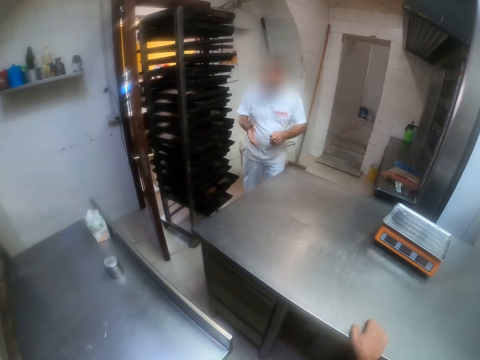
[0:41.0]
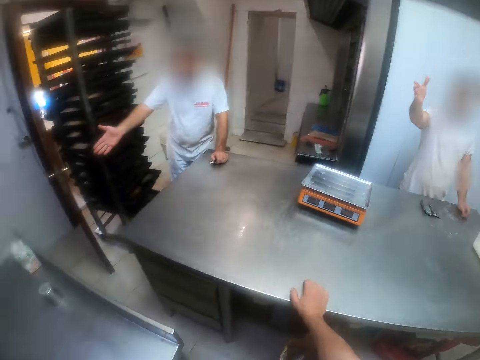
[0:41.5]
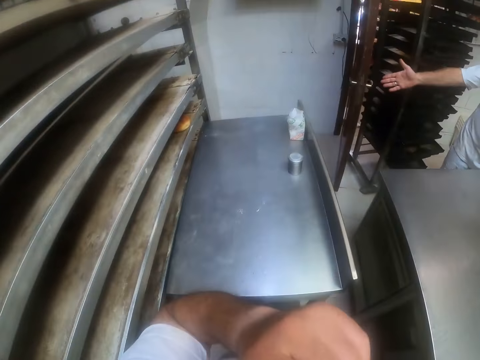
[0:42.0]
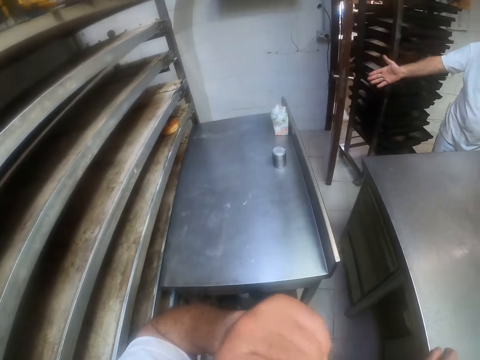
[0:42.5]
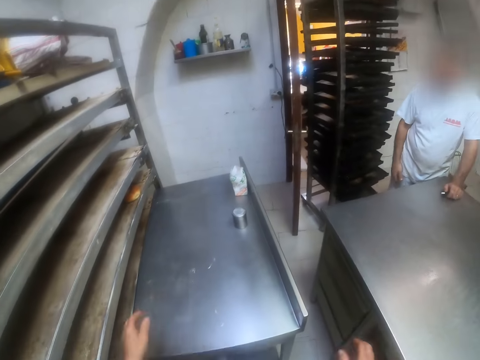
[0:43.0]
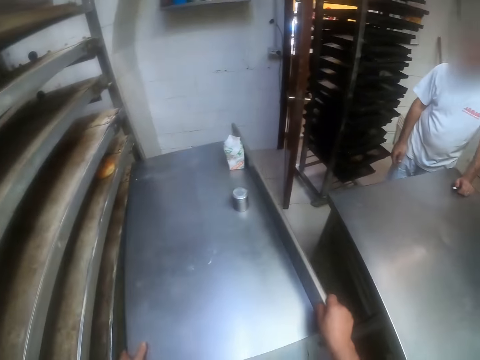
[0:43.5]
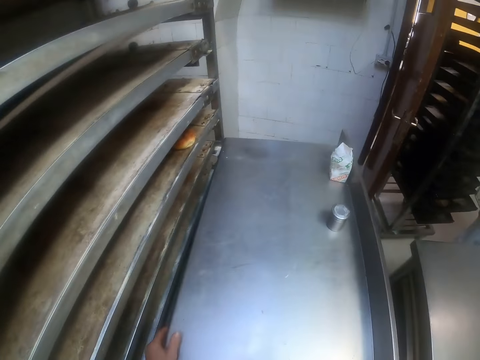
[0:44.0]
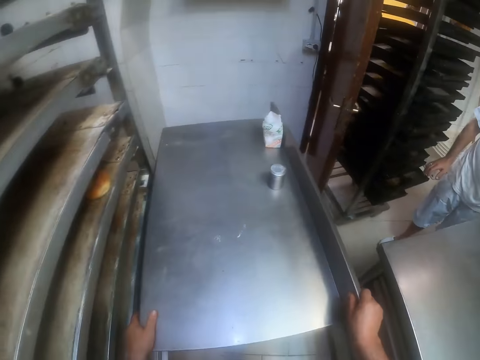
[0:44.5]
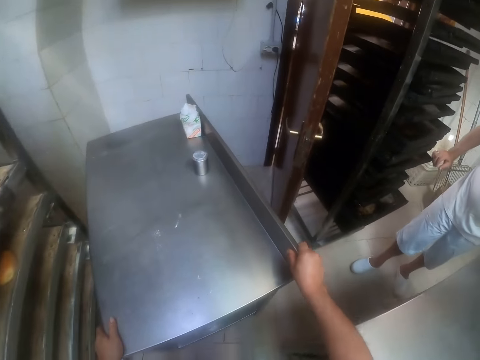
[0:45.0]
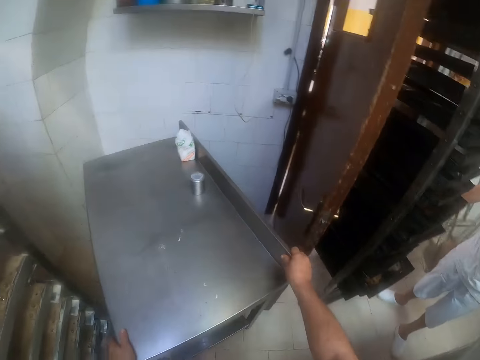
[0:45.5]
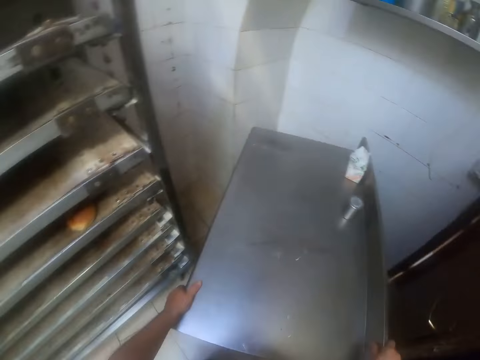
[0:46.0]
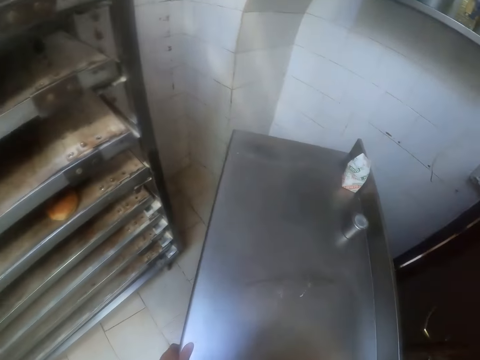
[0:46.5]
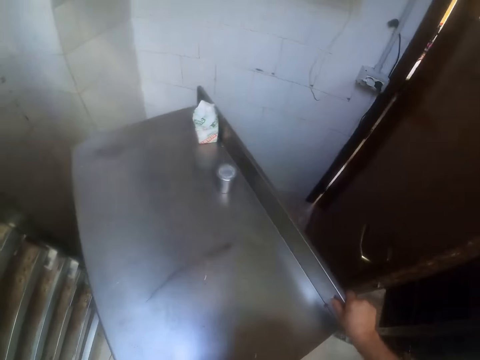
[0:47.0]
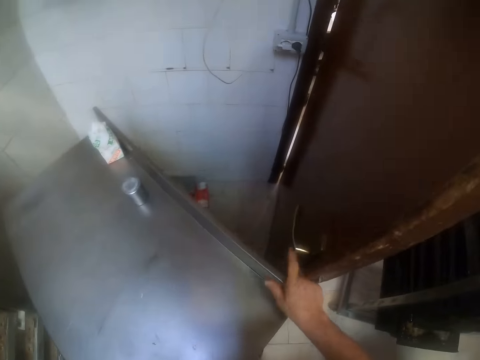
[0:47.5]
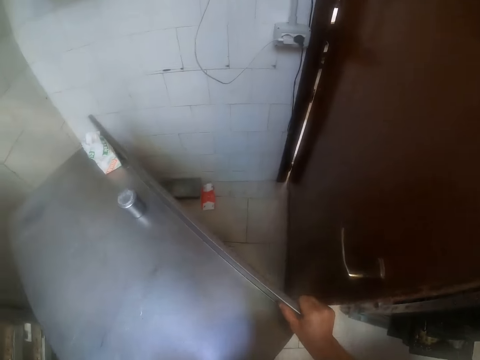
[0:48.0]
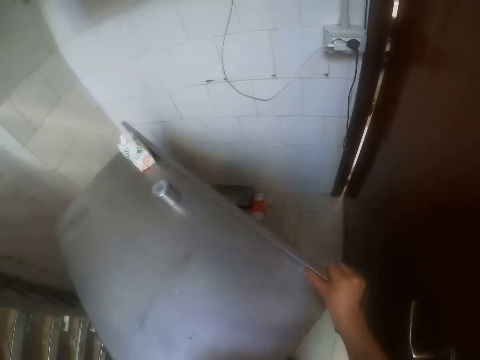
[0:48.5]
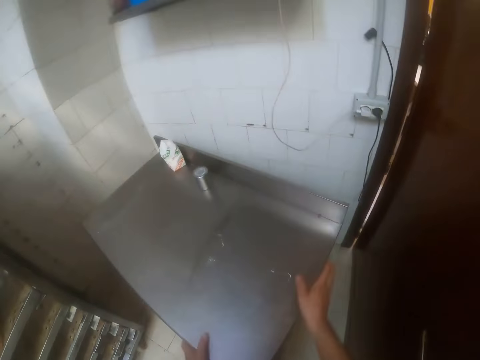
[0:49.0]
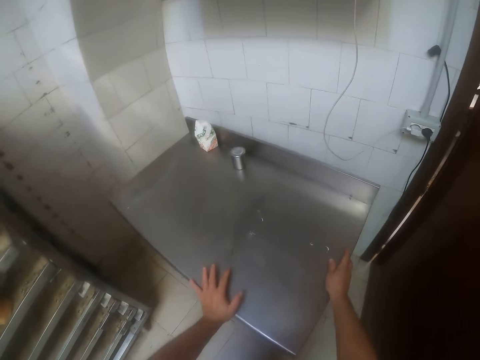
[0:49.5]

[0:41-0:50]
The camera wearer scratches his nose with his left hand. He pushes the table forward with both hands. He adjusts the table with both hands. He adjusts the door.

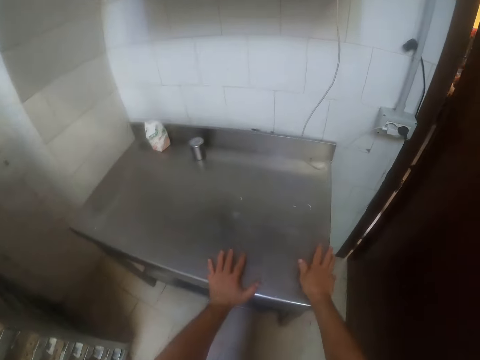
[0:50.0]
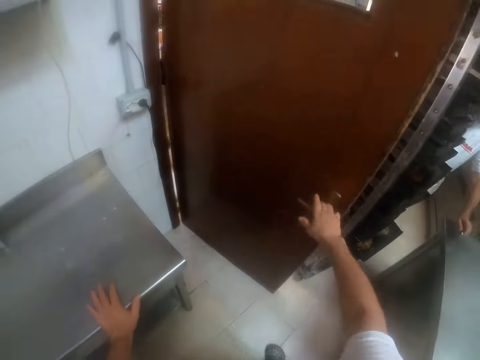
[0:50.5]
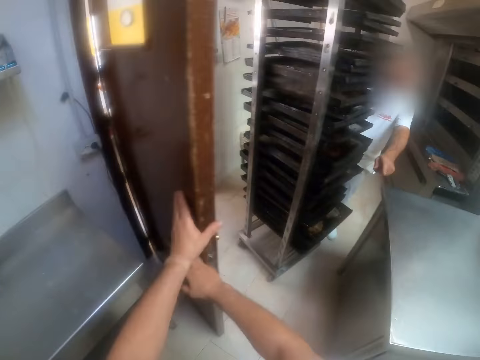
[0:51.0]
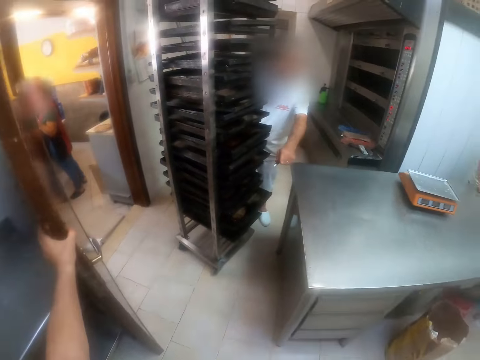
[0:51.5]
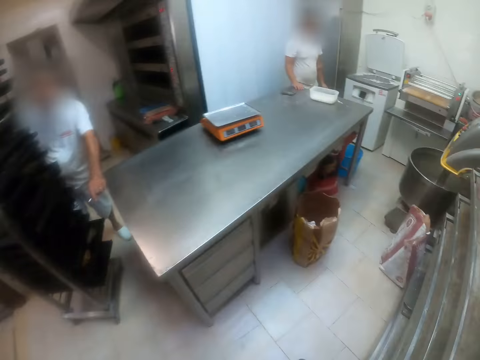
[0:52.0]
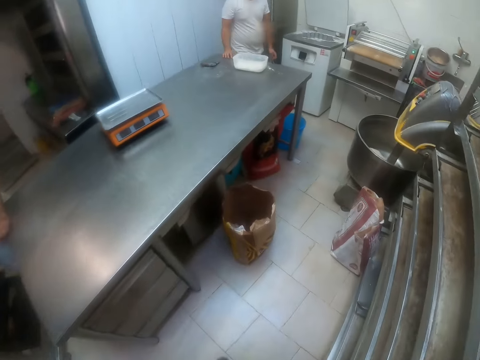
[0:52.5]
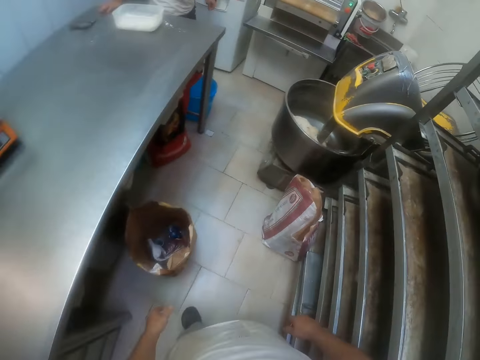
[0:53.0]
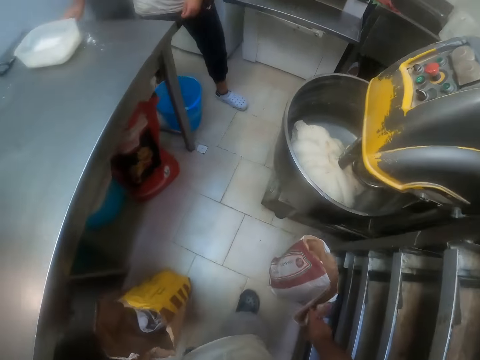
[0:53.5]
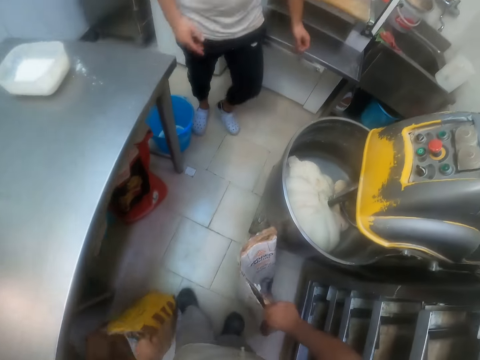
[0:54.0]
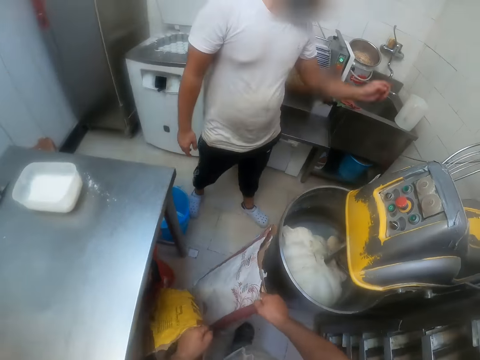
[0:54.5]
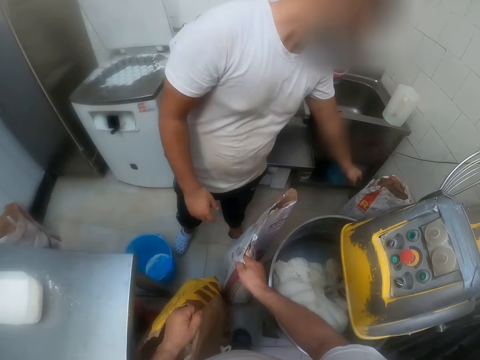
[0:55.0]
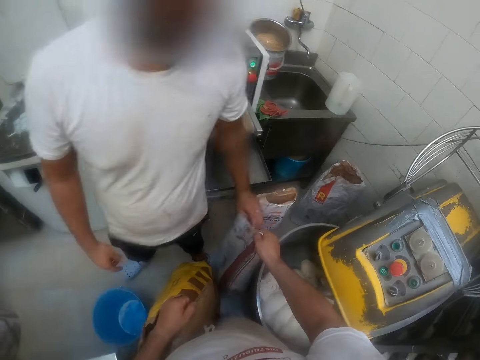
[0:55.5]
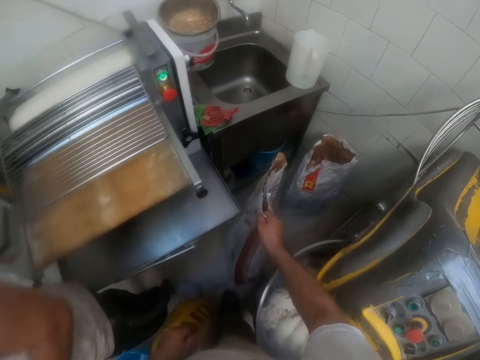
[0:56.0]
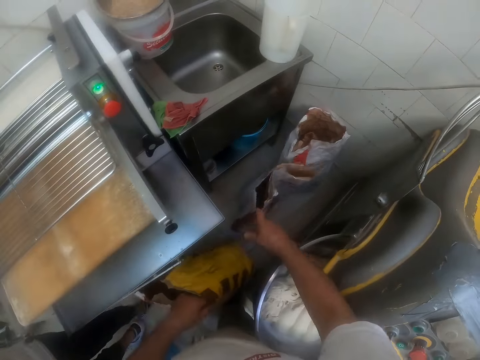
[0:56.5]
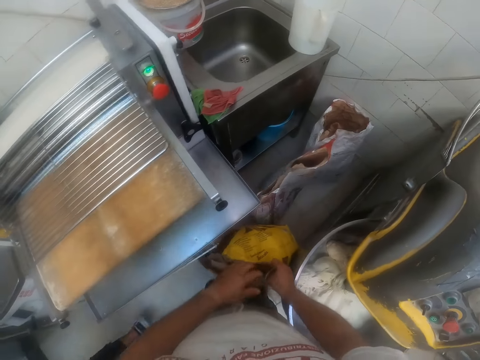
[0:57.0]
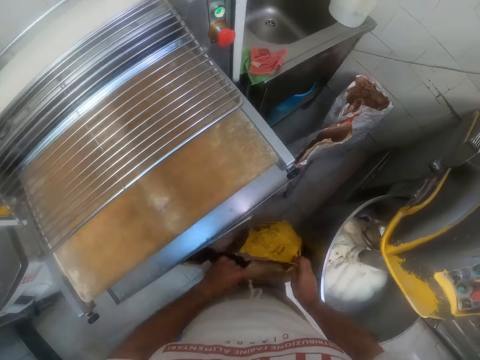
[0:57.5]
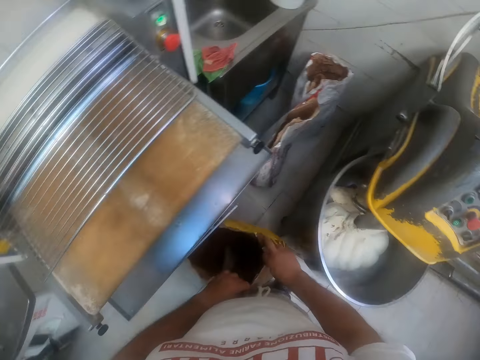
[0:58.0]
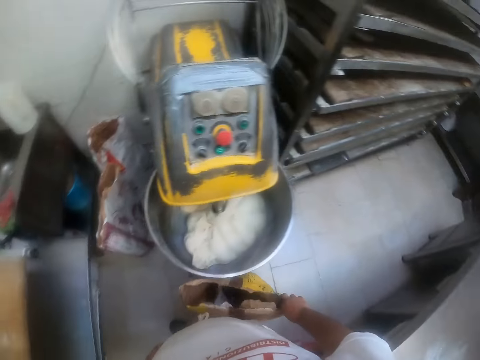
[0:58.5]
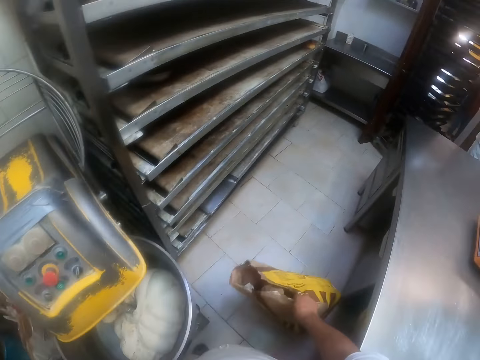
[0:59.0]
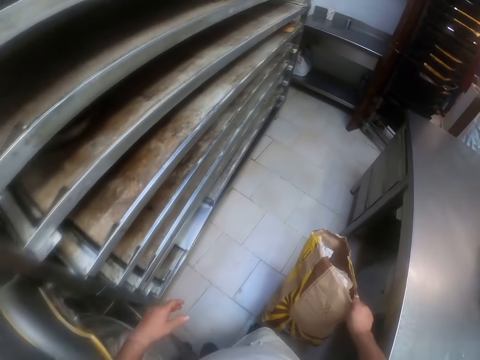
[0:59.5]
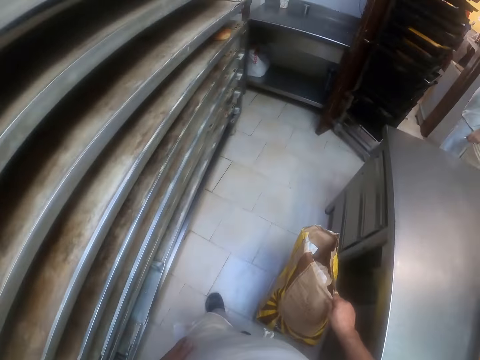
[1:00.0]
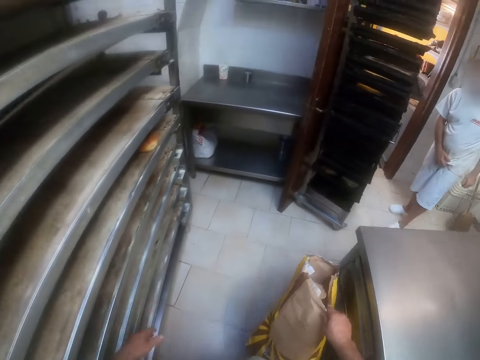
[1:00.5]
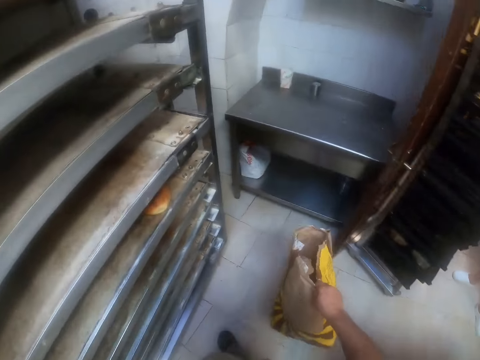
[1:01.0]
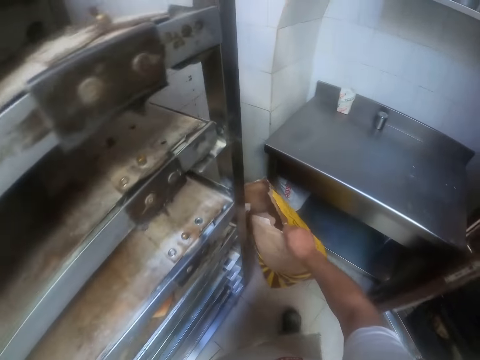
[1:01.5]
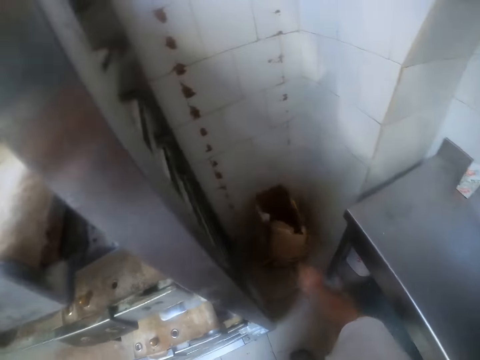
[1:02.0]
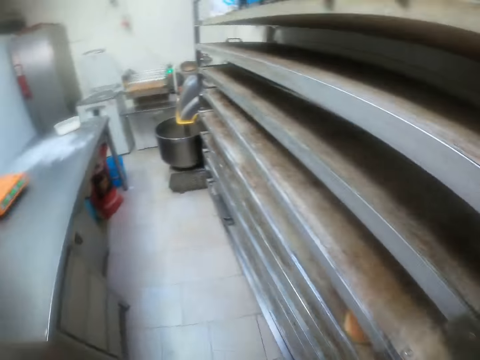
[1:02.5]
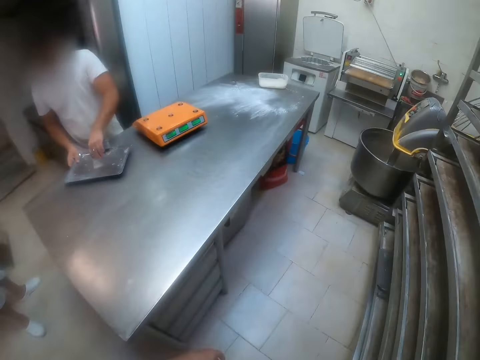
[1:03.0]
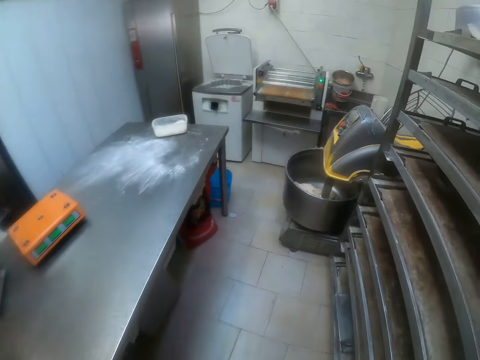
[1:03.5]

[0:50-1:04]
The camera wearer opens a door with his left hand. He takes the bin. He carries a sack from the floor with his right hand. He carries the sack from the floor with his left hand. He drops the sack in the right hand on the floor. He puts the bins aside. He passes the sack in his right hand to his left hand. He drops the sack in his left hand on the floor. He walks towards a dough mixer.

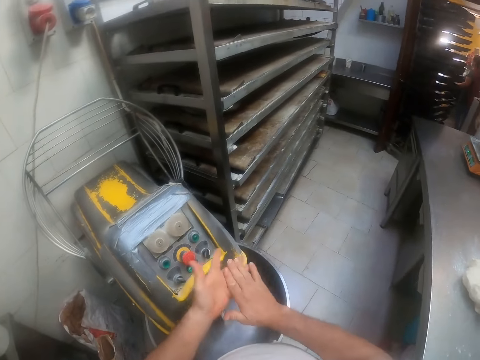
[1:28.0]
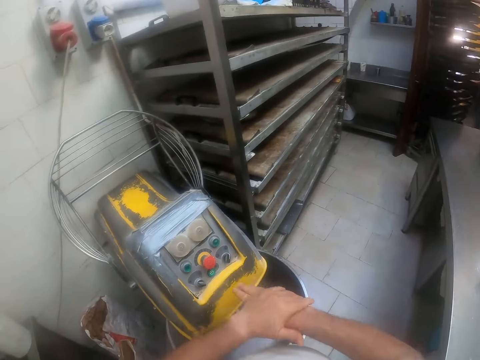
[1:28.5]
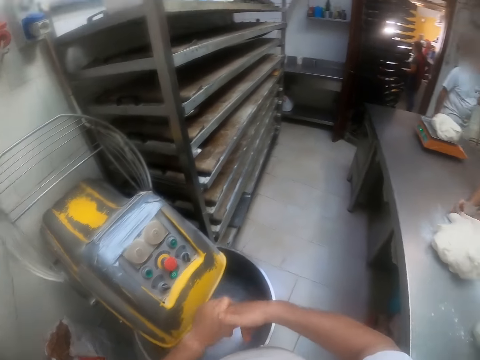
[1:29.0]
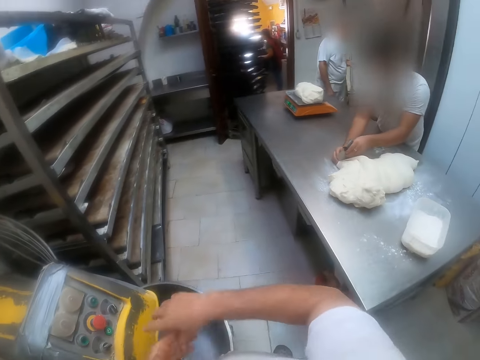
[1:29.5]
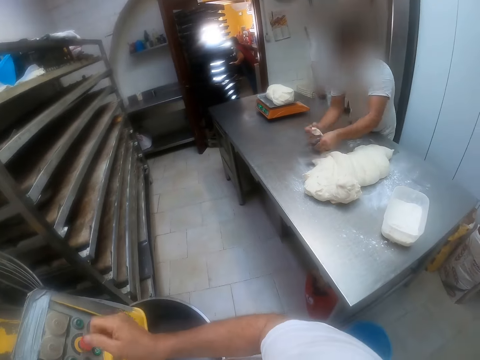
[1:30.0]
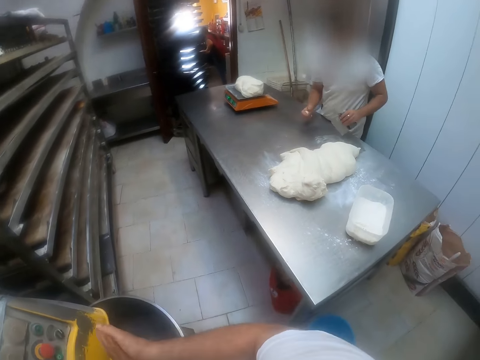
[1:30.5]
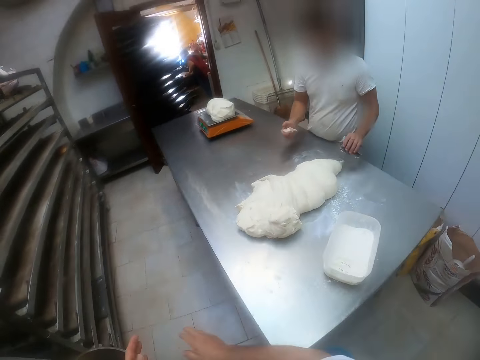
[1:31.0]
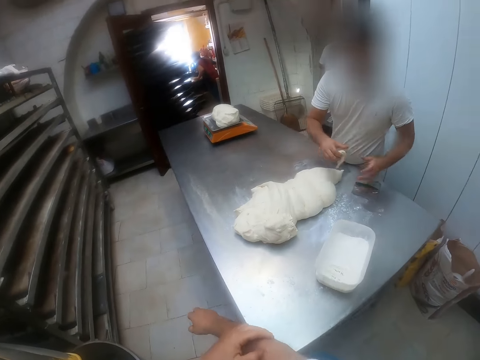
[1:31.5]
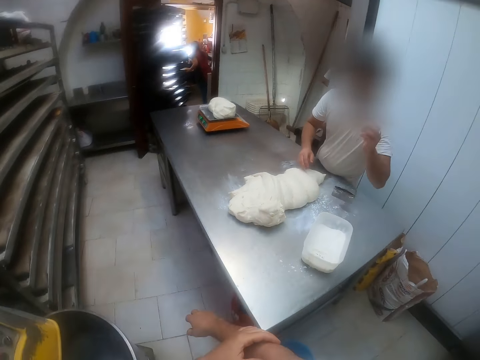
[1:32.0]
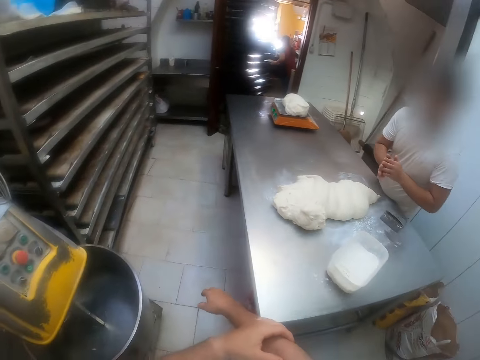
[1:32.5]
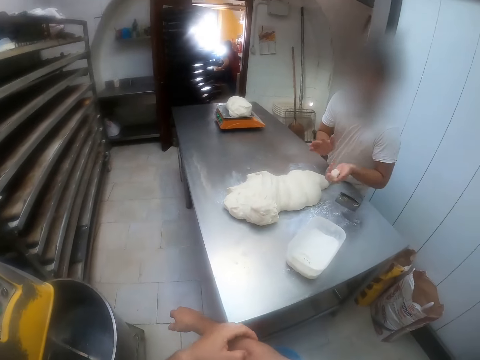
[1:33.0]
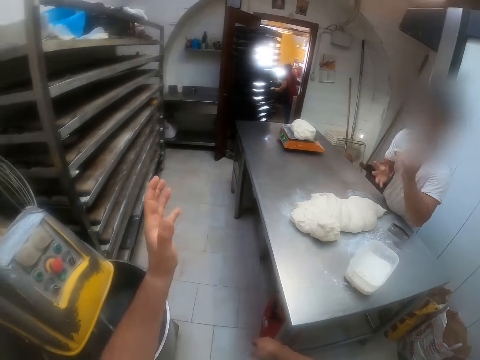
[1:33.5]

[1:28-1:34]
The camera wearer rubs hands. He cuts some dough from the dough on the table with the dough scraper in his left hand. He passes the dough from his right hand to his left hand. He rubs the dough together in both hands.
